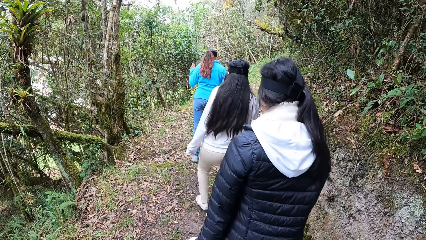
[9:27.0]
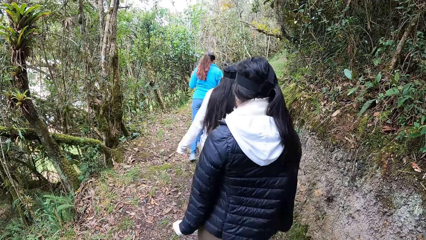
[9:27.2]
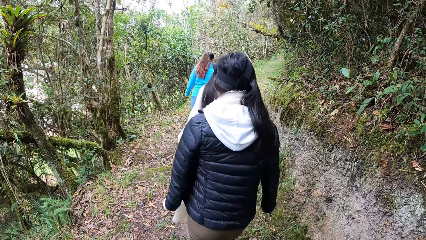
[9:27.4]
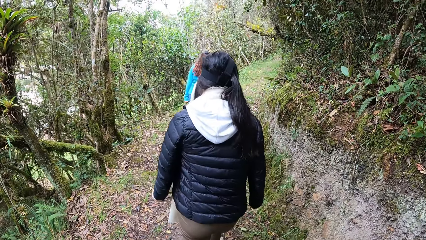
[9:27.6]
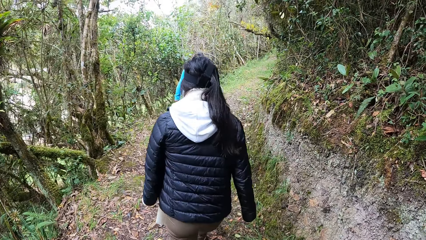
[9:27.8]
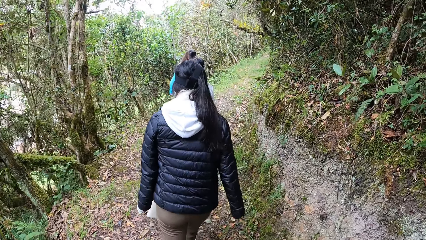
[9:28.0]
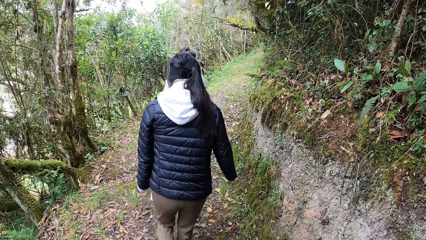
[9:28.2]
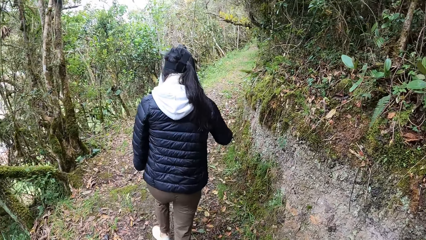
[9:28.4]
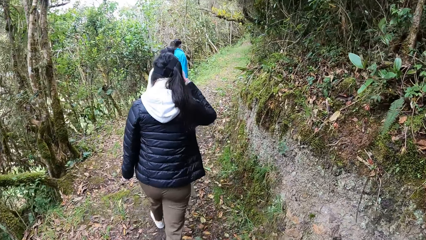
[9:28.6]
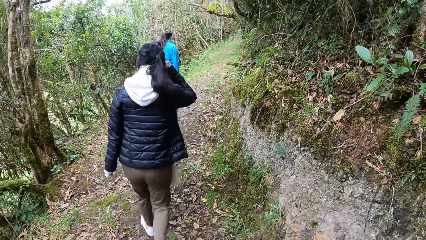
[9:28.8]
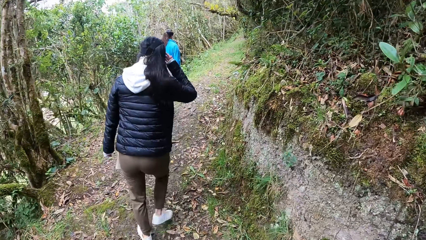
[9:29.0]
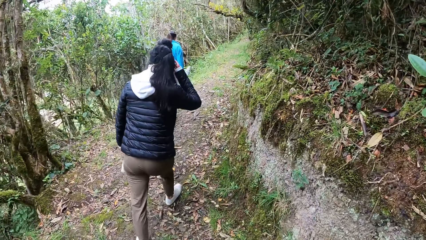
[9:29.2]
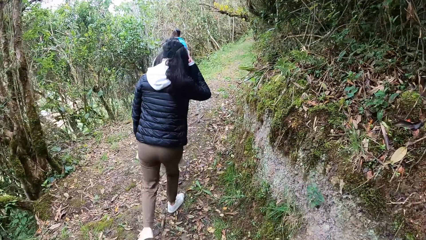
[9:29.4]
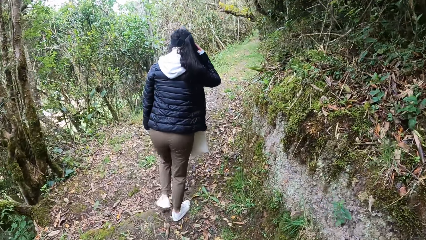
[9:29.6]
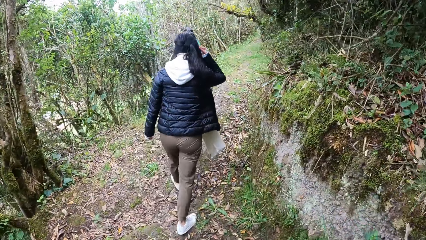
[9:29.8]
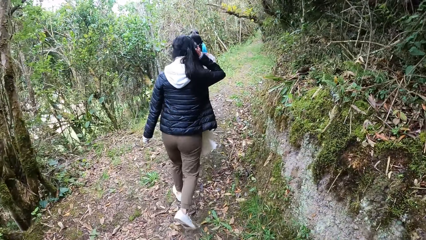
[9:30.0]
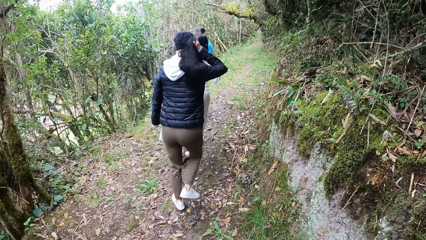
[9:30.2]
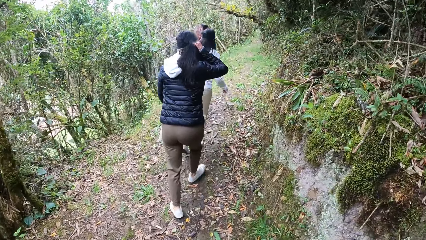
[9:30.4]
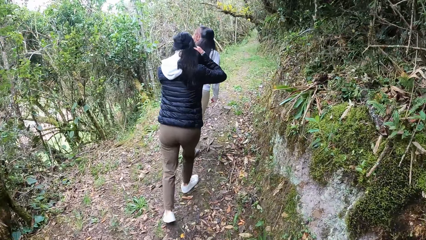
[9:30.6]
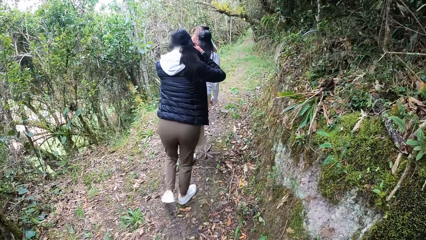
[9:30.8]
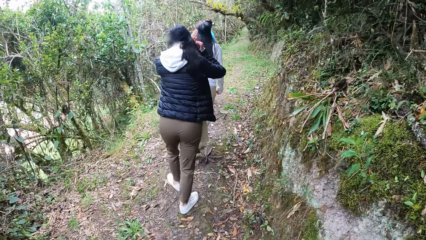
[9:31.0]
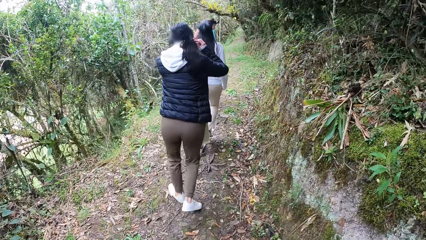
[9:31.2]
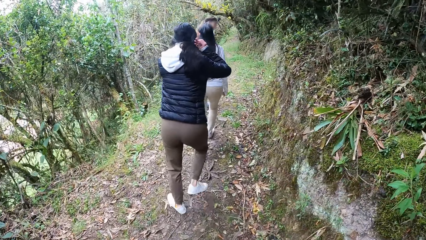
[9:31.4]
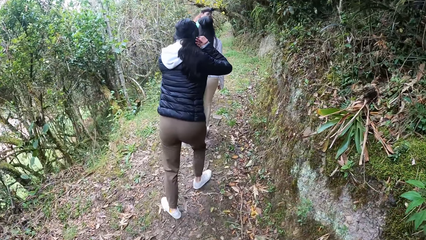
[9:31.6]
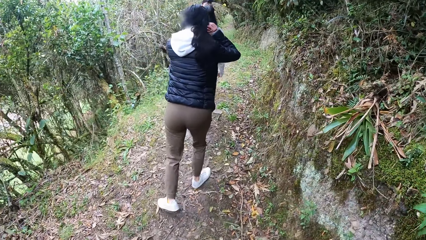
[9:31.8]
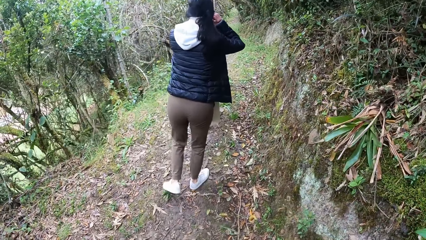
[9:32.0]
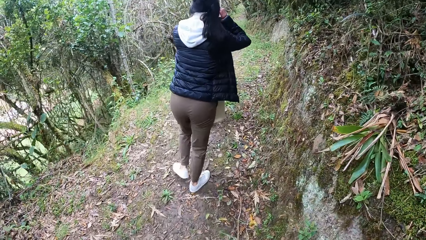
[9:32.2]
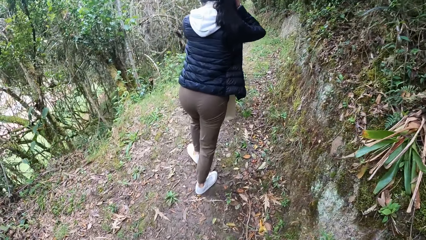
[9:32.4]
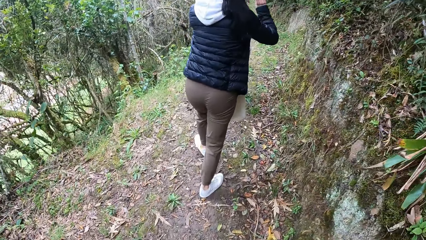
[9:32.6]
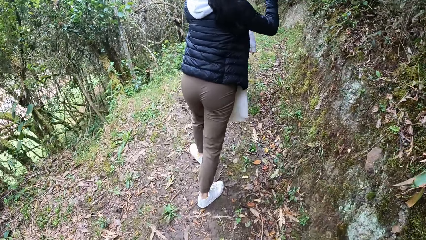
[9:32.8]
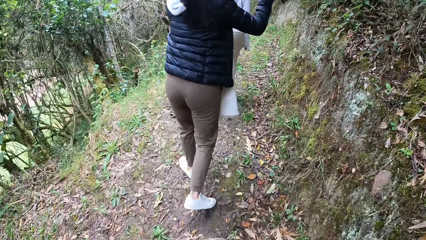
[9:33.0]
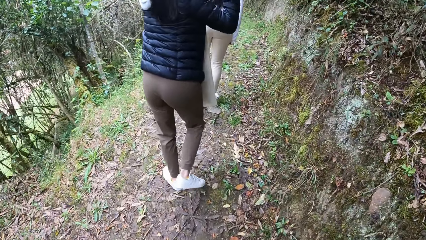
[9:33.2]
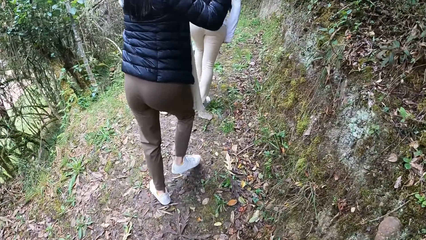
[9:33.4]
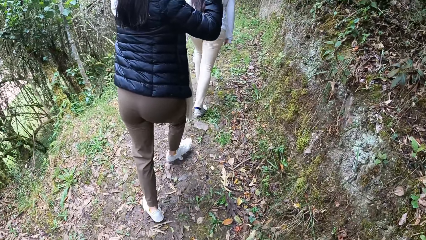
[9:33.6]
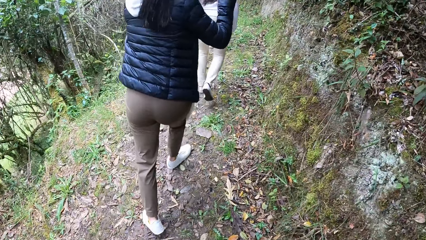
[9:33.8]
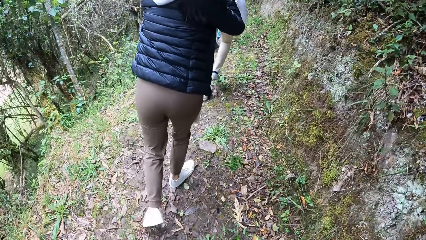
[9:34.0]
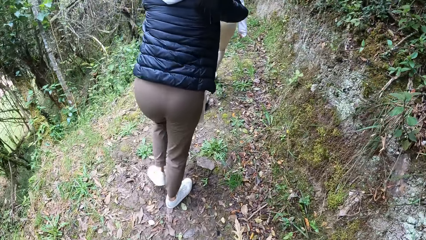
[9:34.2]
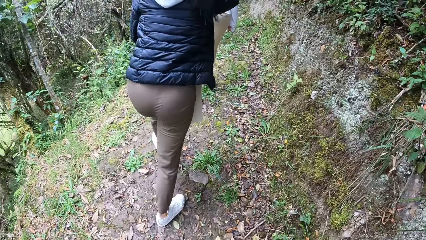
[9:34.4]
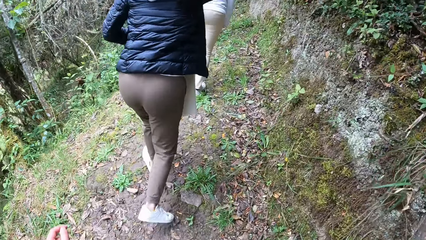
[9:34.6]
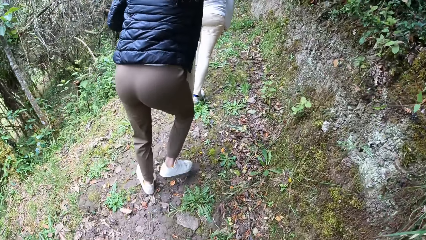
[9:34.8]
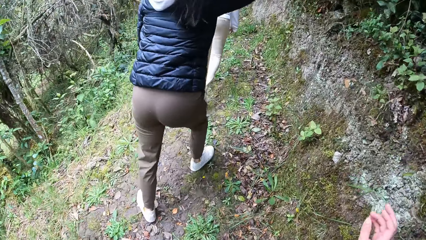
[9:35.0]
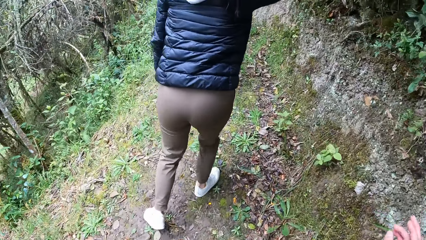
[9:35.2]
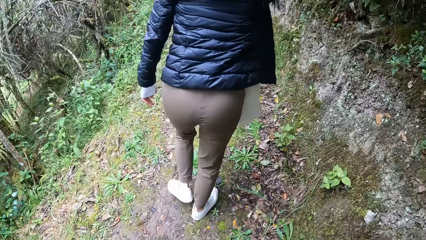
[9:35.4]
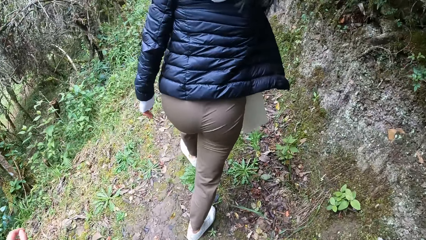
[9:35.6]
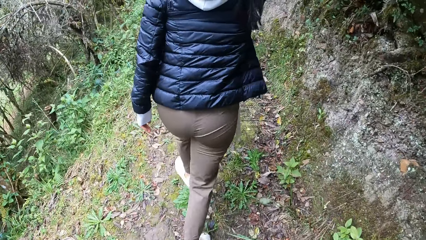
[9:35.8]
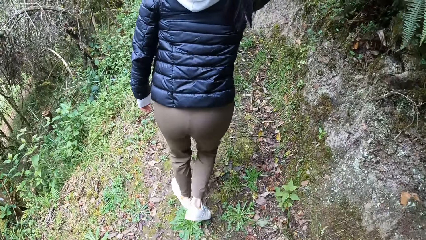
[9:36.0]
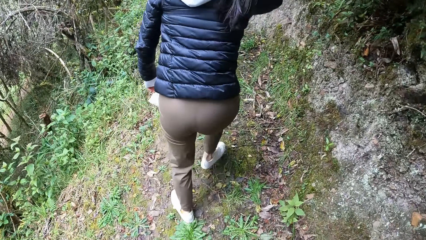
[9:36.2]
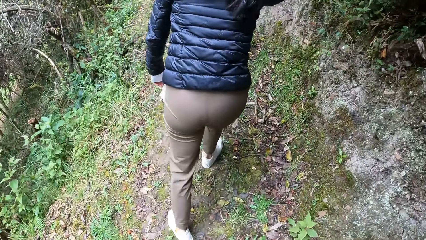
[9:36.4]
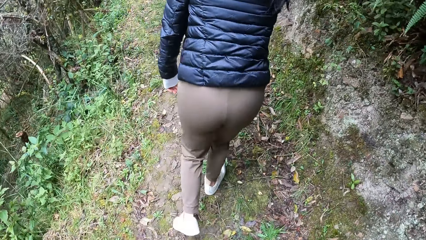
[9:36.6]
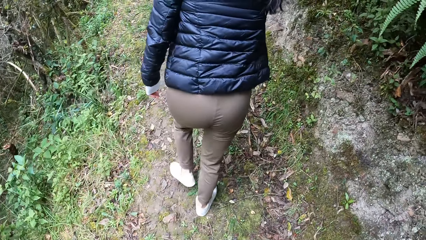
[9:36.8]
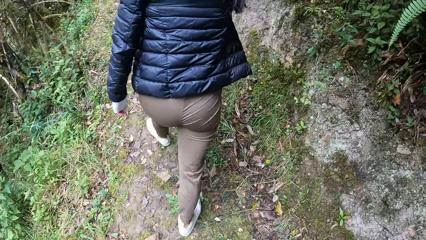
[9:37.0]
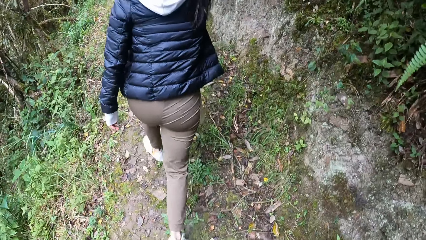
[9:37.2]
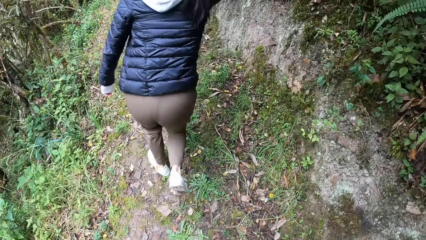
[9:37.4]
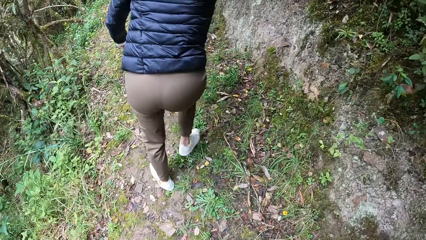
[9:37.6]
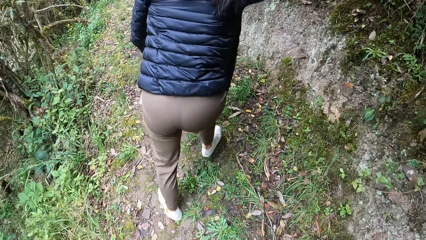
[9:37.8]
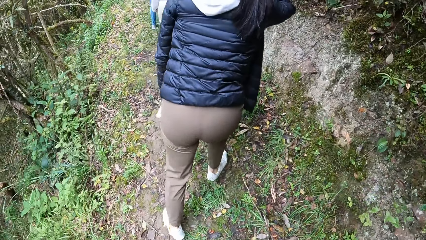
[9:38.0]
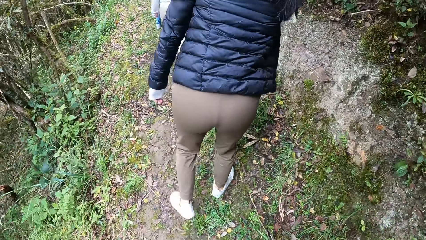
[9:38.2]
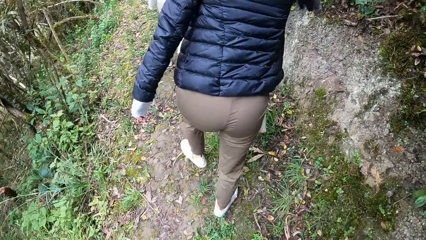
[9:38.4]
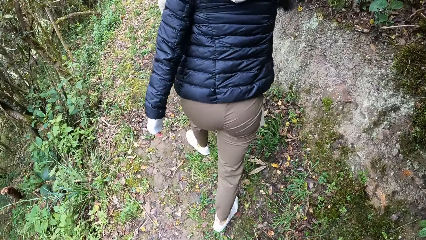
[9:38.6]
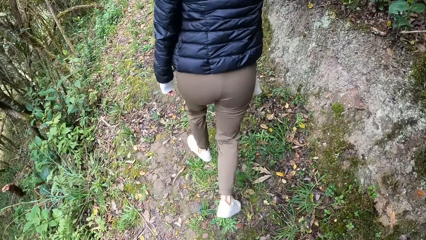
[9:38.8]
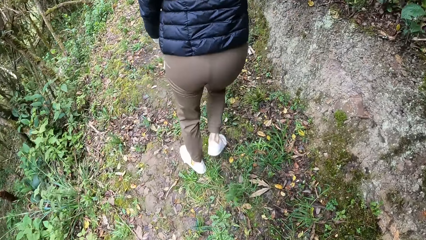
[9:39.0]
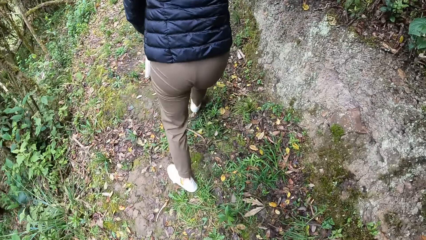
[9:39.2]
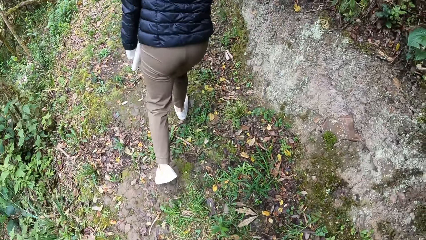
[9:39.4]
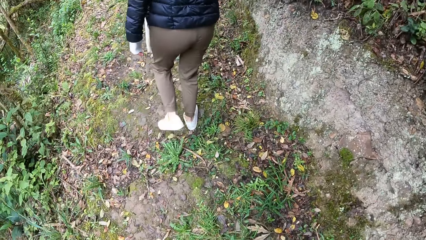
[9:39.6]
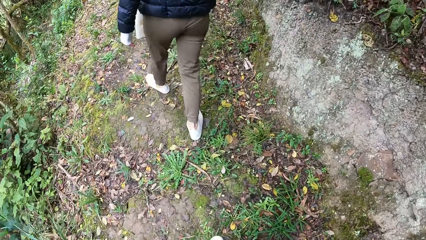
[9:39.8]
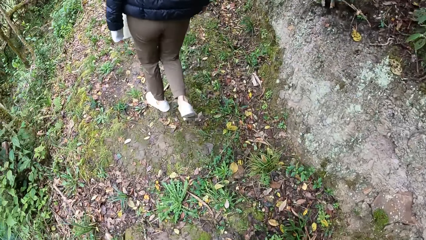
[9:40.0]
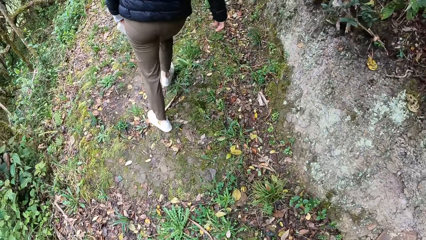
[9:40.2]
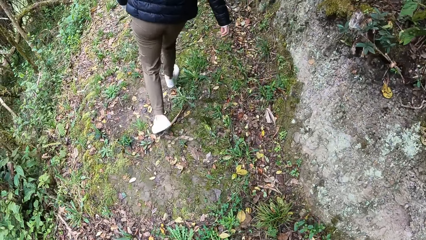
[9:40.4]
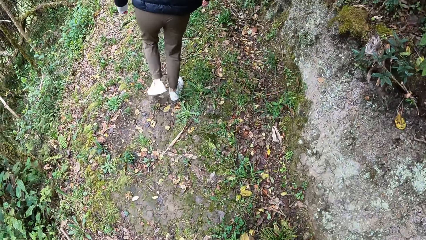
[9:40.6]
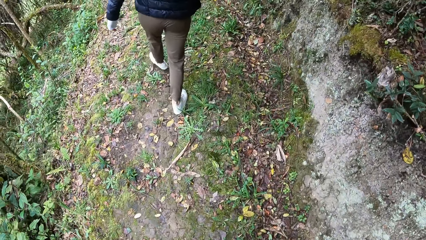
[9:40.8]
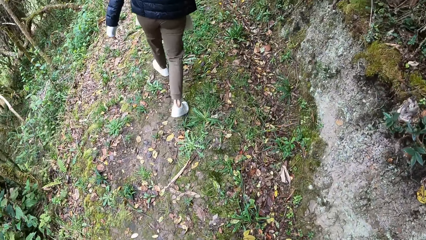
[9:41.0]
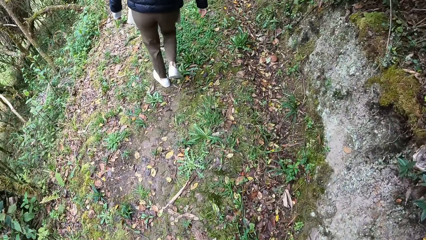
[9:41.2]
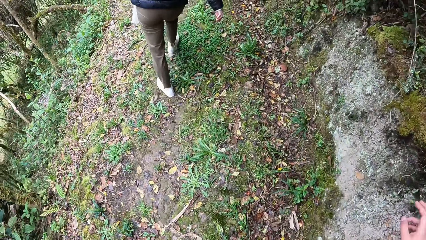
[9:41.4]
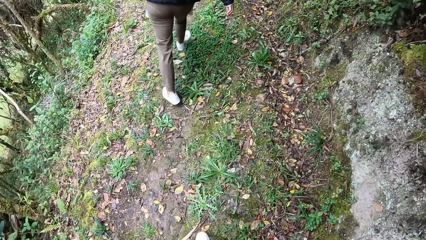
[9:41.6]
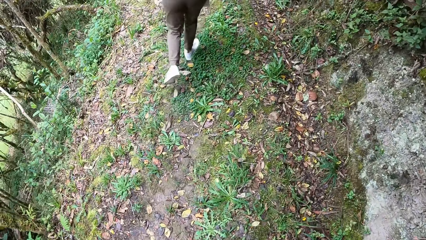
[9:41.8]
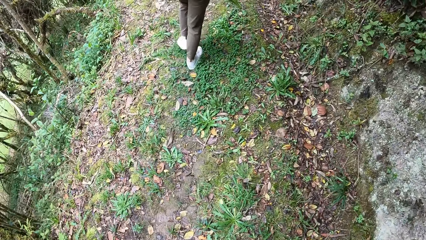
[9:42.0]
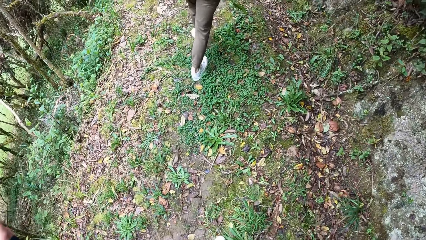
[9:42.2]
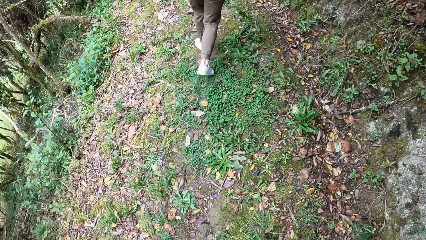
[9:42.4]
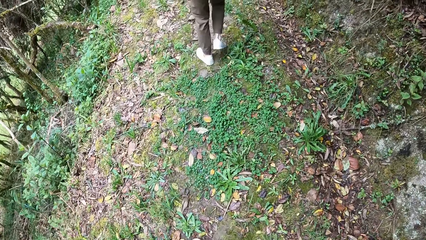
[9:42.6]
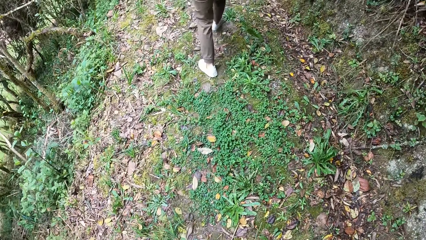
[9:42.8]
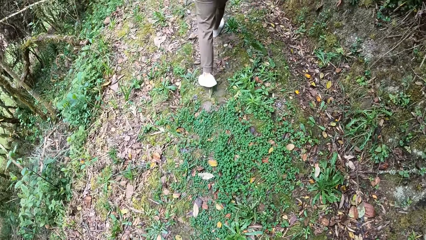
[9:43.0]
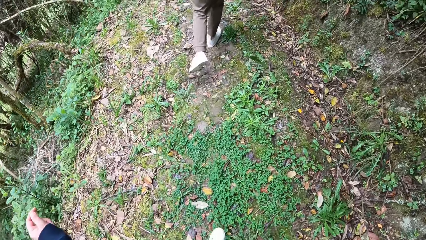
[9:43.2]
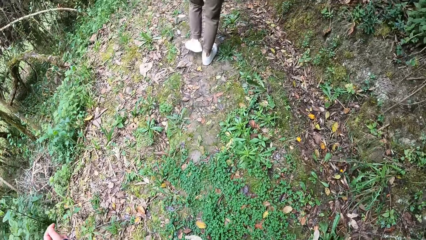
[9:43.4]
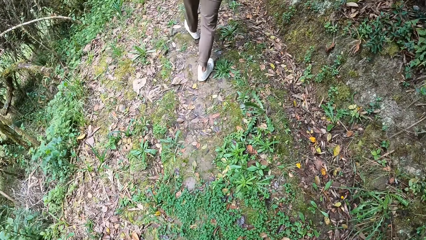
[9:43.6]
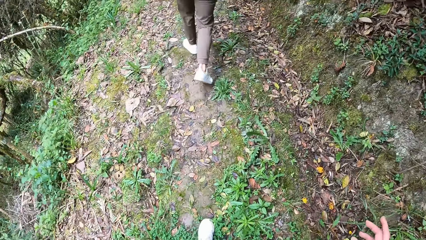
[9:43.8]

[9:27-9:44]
A woman walks in the forest. Another woman walks in the forest. A third woman walks in the forest. The camera wearer walks in the forest. The first woman touches her face with her right hand. The camera wearer moves his hand.
